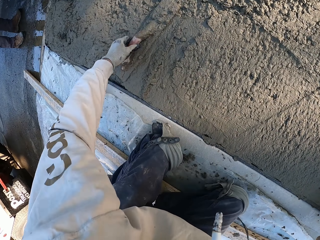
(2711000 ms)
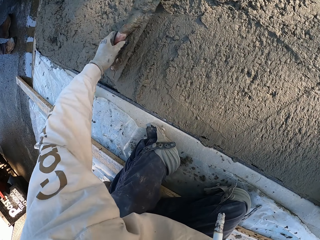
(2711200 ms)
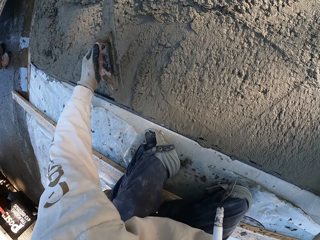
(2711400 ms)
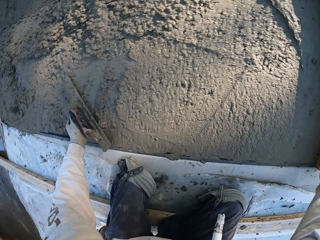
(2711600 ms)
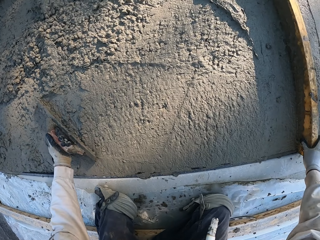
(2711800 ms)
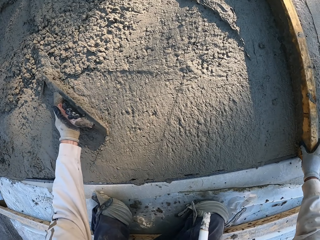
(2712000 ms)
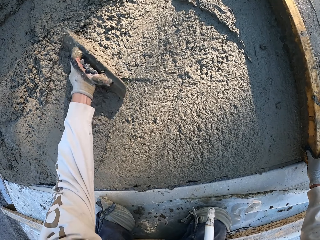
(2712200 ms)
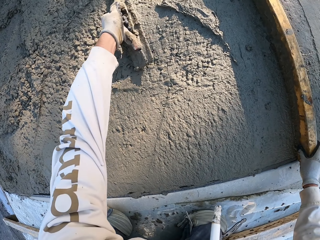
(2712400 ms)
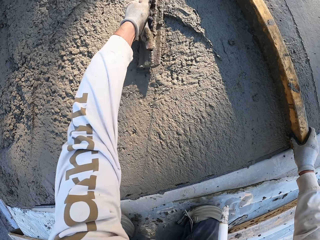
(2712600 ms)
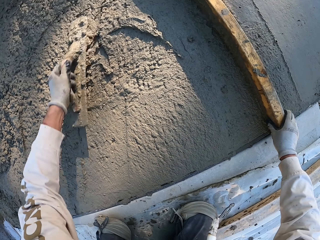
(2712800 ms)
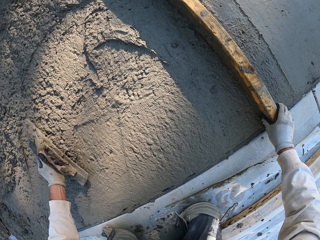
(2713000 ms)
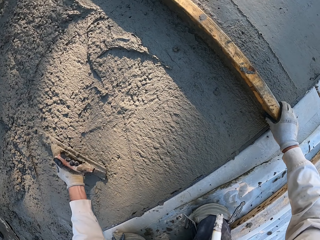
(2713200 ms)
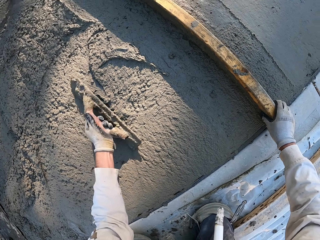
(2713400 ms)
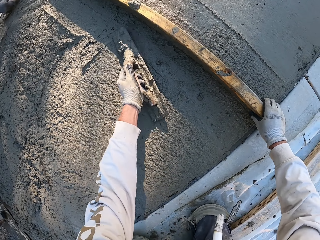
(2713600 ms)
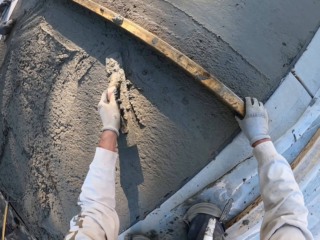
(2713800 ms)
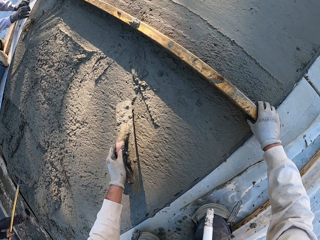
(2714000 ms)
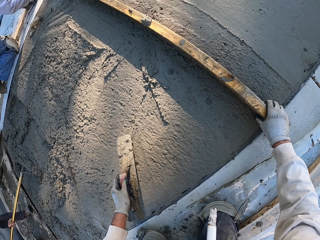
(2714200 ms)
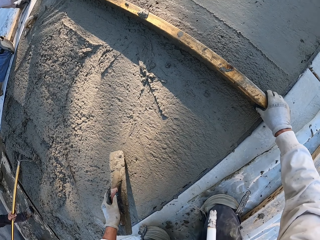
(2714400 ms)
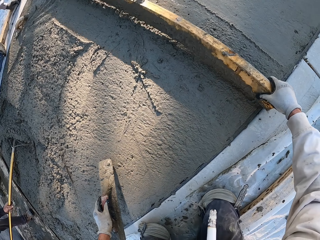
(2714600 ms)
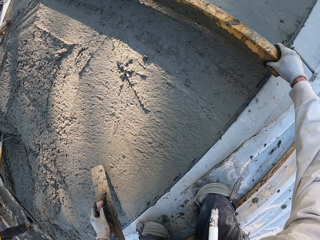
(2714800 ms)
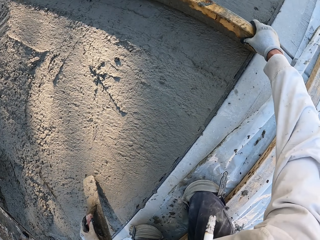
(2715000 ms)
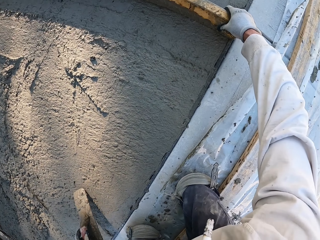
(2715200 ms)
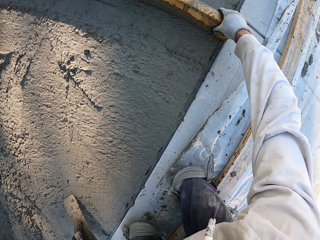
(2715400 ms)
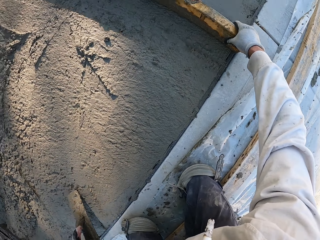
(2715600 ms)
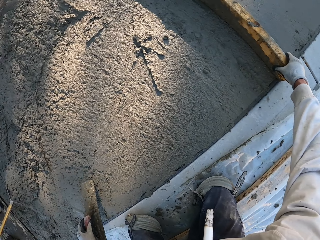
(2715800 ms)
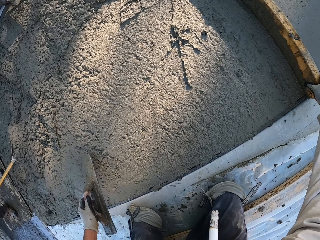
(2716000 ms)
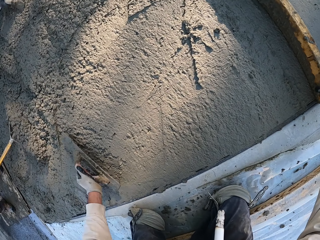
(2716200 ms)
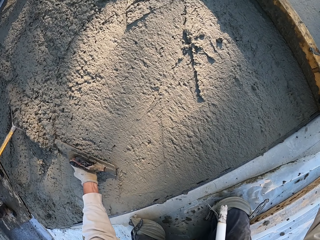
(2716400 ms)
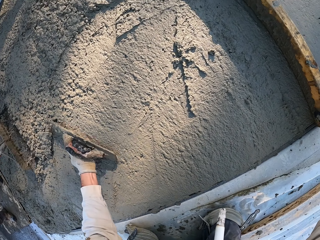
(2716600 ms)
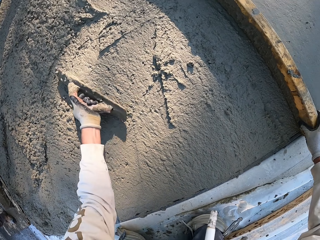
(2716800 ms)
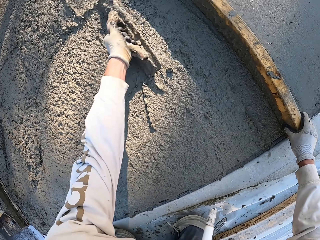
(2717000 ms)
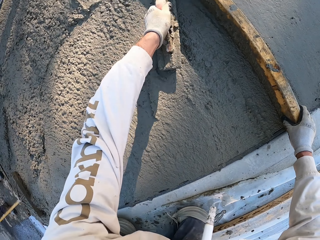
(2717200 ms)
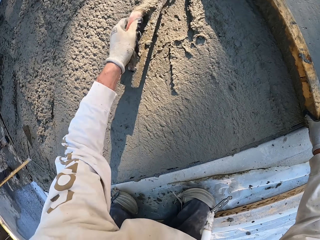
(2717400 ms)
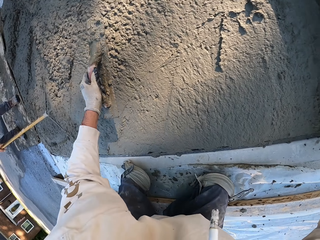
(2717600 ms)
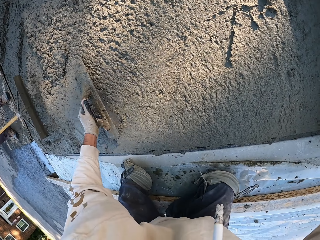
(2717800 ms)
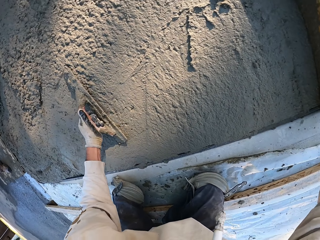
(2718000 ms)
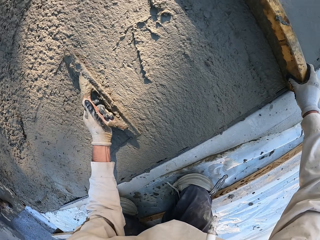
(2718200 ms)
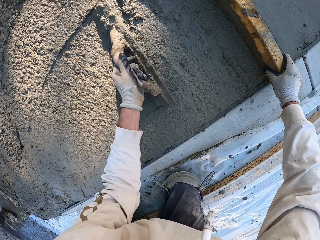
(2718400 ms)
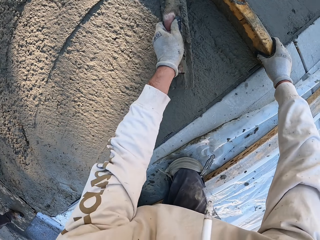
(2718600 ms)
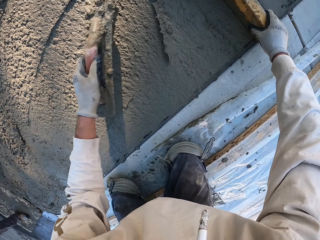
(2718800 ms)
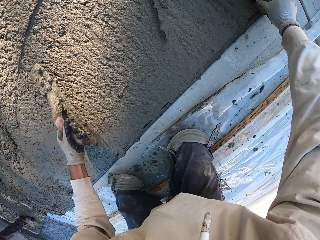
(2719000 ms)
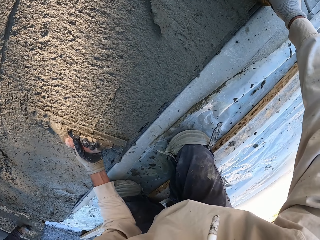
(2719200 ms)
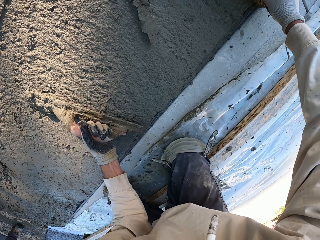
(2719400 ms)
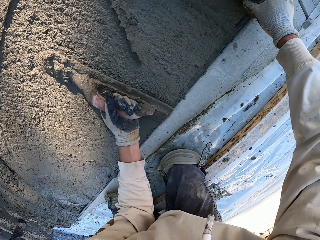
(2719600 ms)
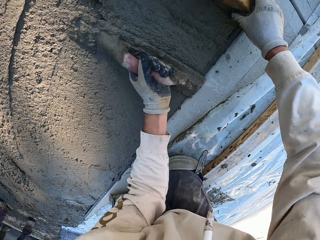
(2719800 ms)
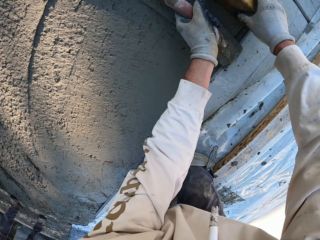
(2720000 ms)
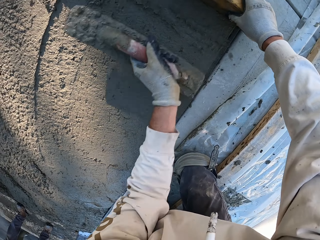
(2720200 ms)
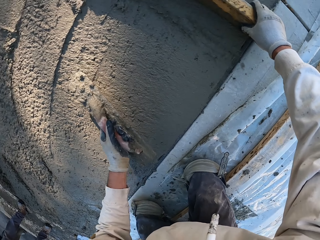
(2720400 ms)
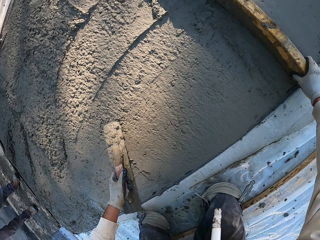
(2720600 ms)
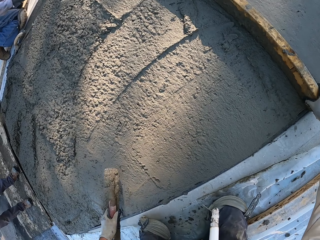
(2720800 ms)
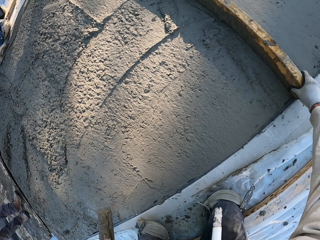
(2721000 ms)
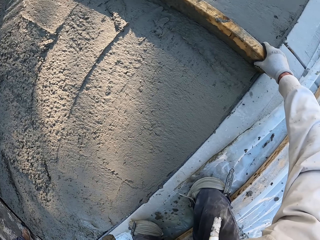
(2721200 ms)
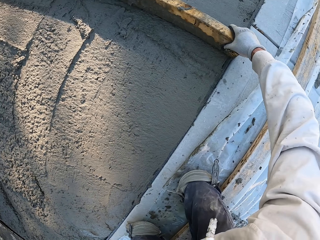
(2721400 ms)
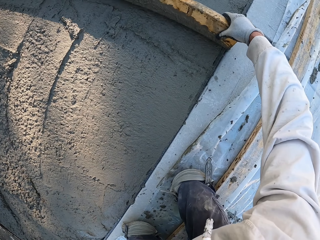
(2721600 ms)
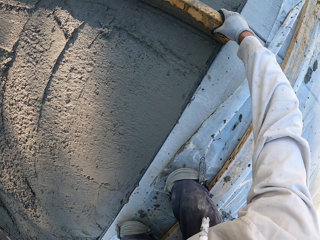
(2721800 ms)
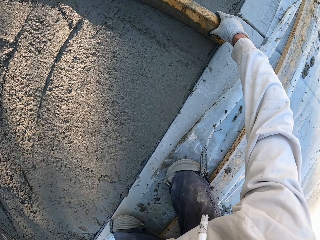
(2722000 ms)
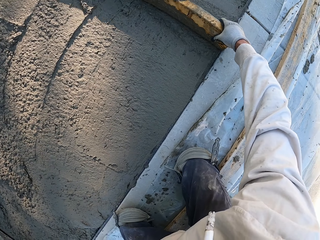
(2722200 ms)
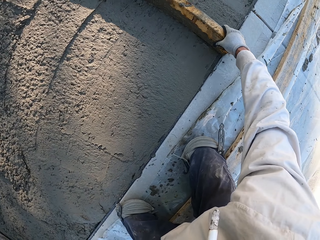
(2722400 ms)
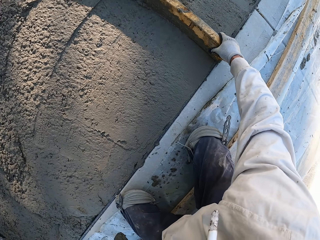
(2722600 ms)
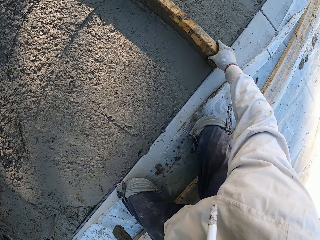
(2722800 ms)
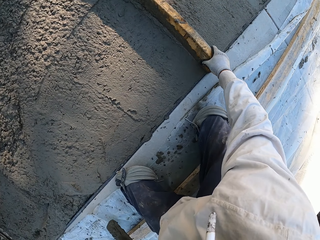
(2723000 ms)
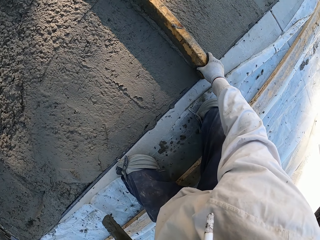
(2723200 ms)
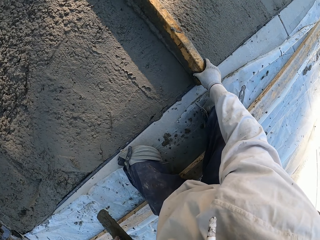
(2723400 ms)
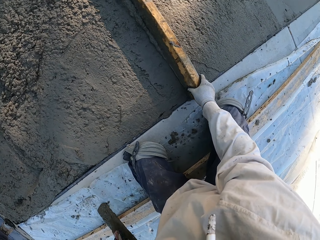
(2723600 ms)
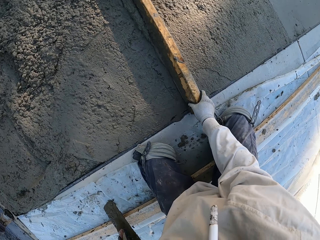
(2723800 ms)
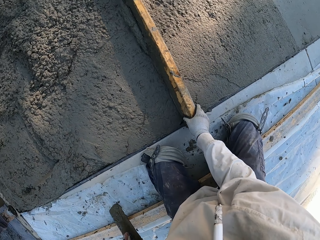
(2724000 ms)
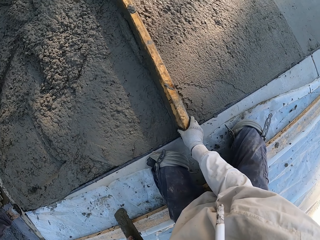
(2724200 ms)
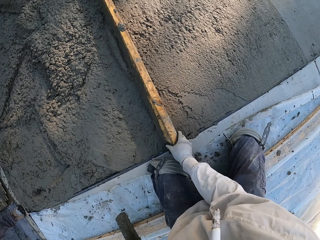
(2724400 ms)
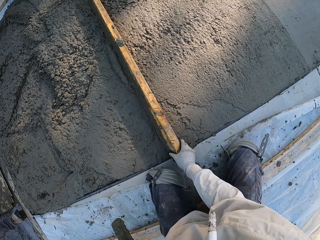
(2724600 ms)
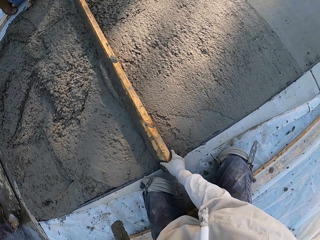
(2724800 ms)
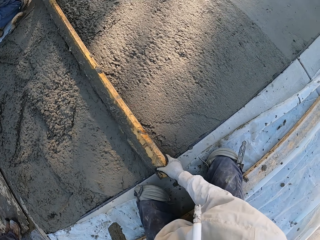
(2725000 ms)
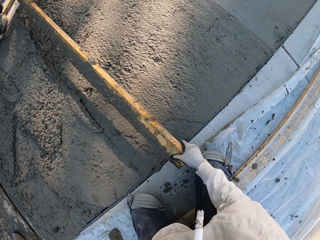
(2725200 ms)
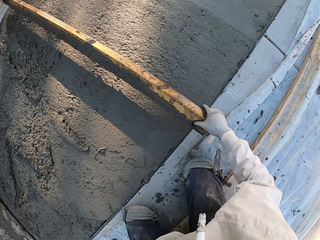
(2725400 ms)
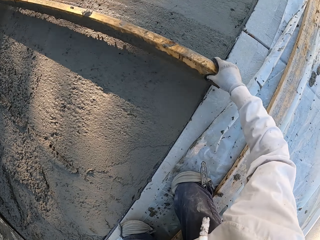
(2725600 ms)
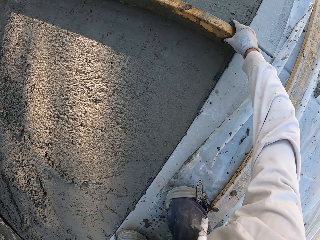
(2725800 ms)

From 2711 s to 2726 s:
The camera wearer picks up the concrete float. They plaster with the concrete float. They move the wood. They plaster with the wood. They use a wooden screed to flatten the cement. They plaster with the concrete float. They move the wood. They plaster with the wood.

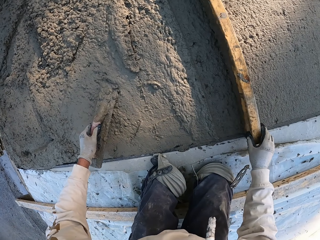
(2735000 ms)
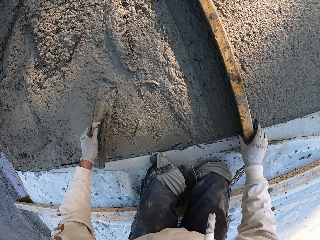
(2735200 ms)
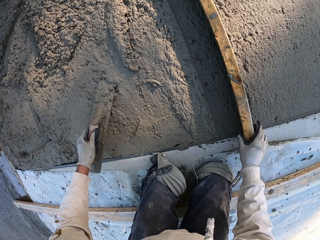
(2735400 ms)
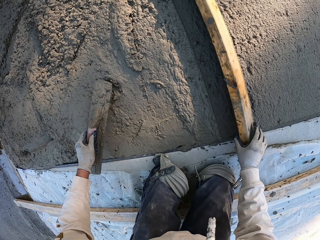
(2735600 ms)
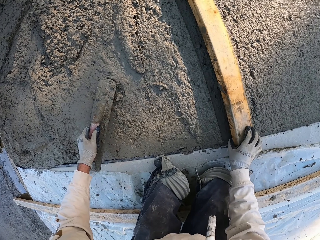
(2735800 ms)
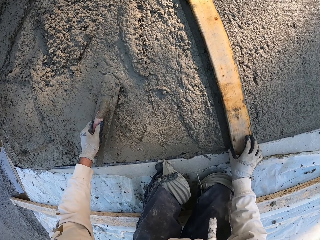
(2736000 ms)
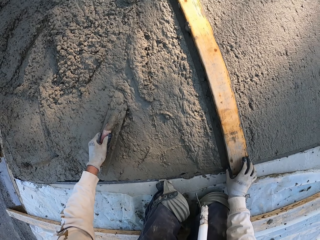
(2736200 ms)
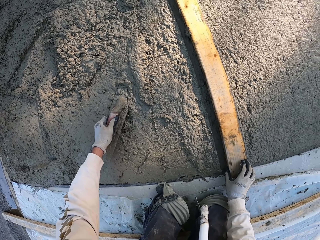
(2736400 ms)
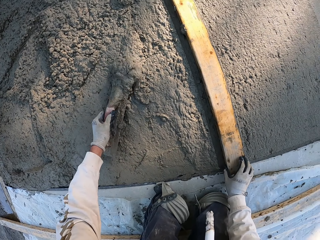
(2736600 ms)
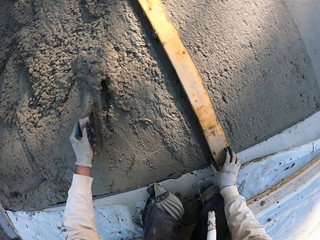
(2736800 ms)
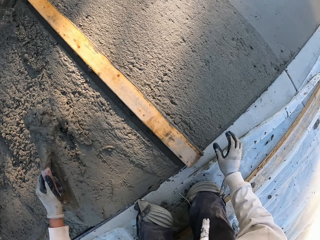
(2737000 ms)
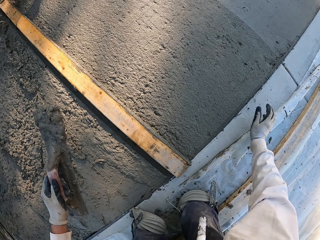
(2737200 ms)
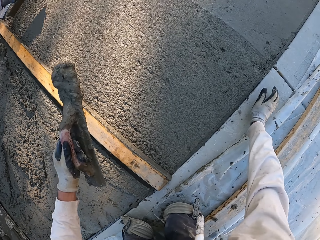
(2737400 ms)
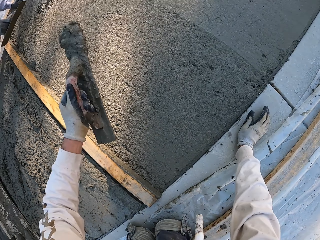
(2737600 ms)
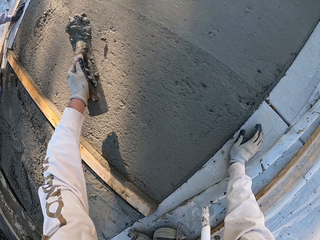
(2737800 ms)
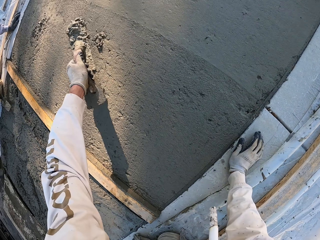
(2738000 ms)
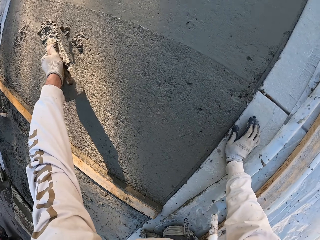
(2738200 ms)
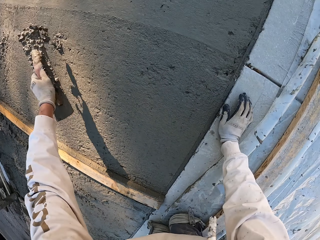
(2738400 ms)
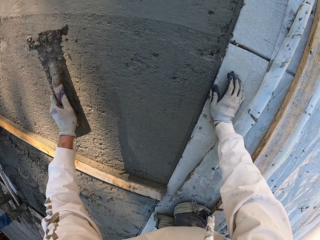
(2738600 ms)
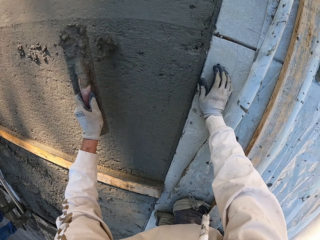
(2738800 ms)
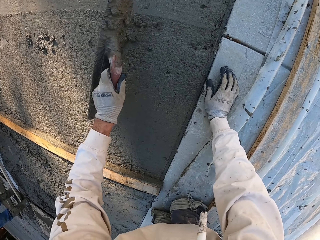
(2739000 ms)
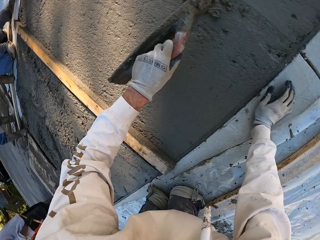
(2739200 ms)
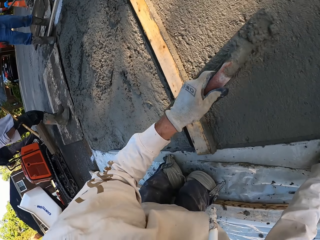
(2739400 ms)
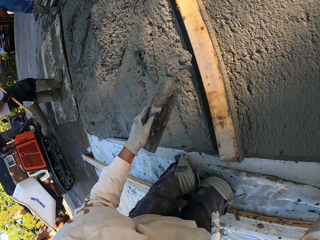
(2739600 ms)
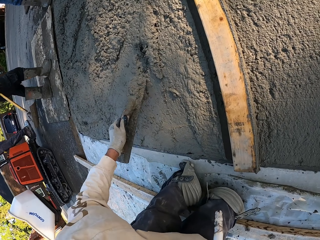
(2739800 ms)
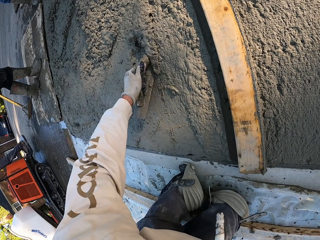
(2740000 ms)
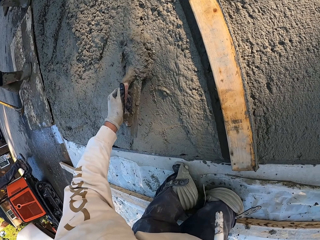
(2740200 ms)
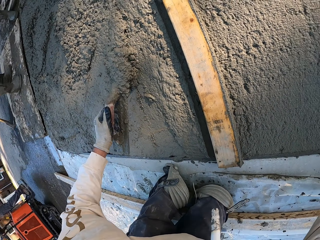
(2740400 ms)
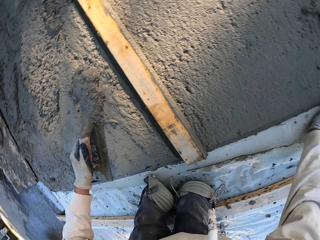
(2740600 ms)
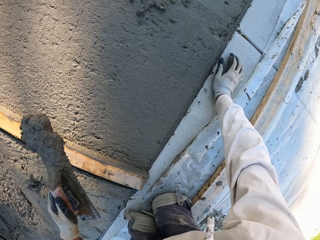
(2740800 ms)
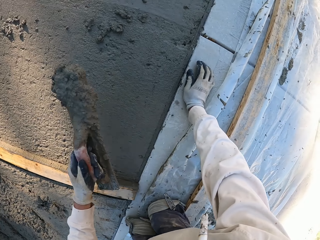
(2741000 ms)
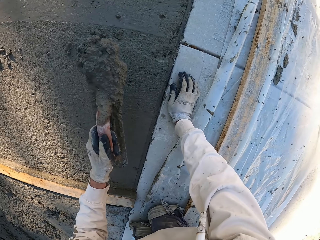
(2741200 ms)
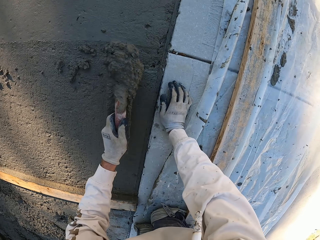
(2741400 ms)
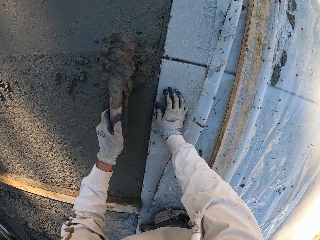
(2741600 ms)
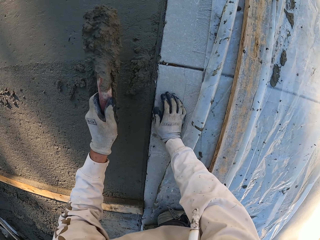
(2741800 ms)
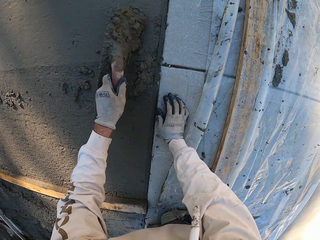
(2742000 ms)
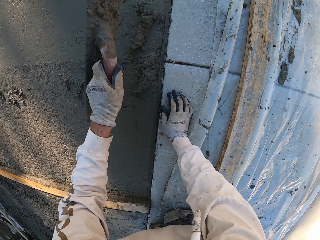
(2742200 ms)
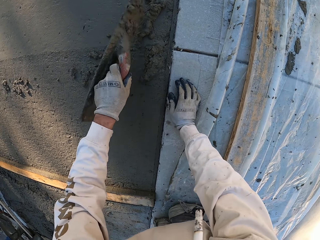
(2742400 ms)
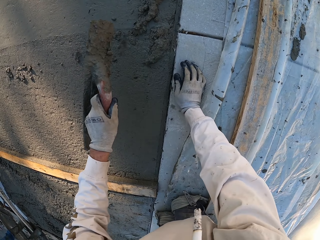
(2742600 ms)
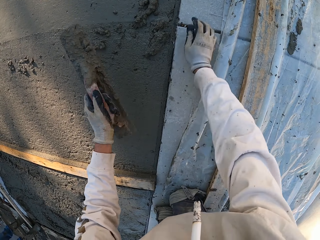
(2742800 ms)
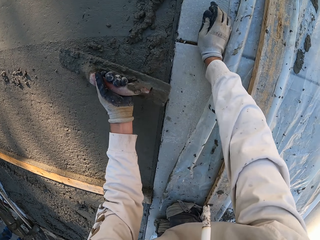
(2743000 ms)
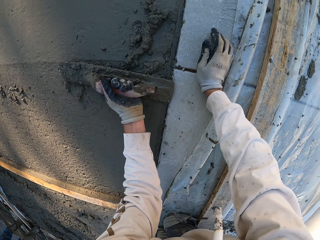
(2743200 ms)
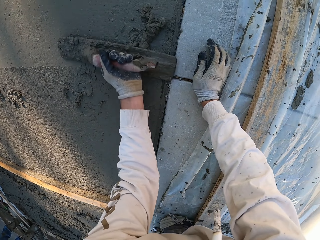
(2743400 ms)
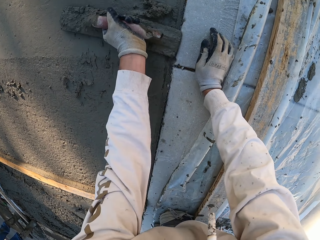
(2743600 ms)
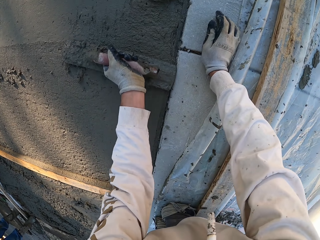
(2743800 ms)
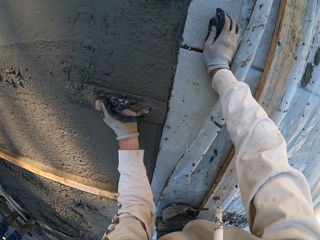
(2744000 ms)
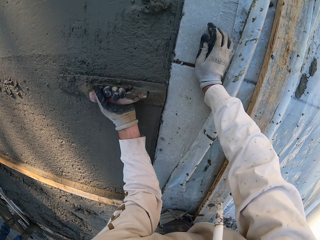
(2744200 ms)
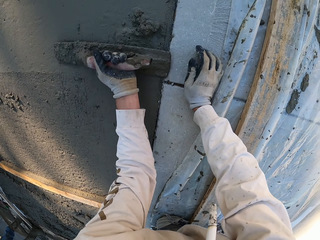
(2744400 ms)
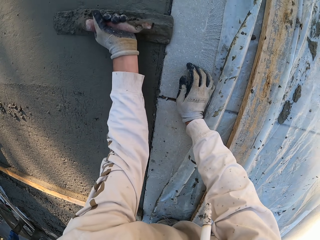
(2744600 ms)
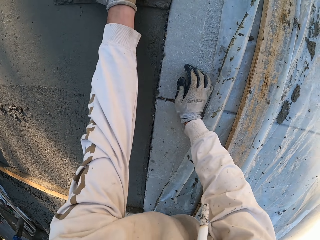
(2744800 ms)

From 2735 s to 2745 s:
The camera wearer puts the wood down. They scoop cement mix with a concrete float. They spread the cement on the screed or concrete float around the floor. They pour the cement mix on the floor. They scoop the cement mix with the concrete float. They spread the cement on the screed around the floor. They pour the cement mix. They use the screed to flatten the cement. They plaster with the concrete float.
